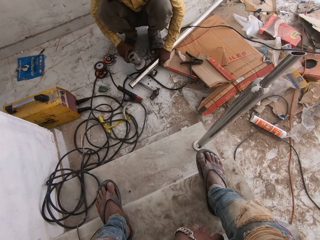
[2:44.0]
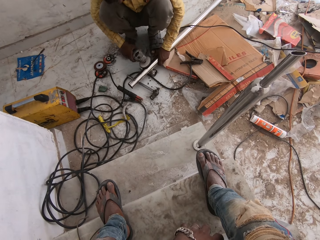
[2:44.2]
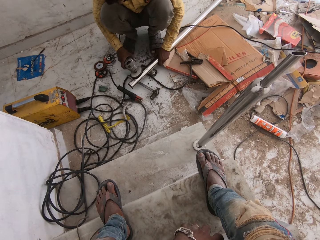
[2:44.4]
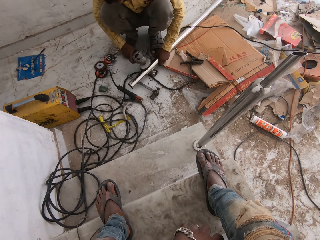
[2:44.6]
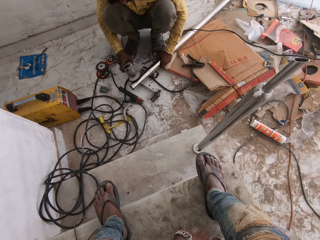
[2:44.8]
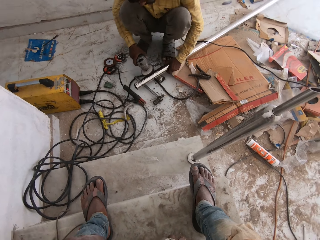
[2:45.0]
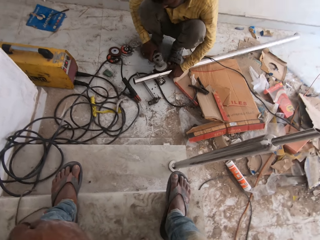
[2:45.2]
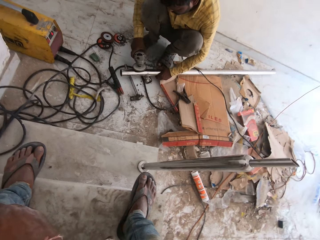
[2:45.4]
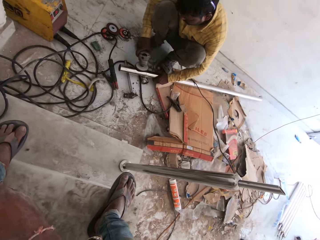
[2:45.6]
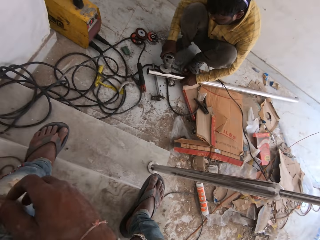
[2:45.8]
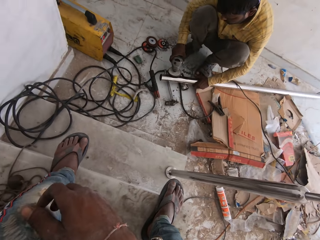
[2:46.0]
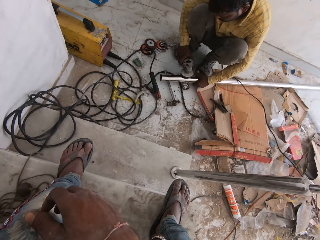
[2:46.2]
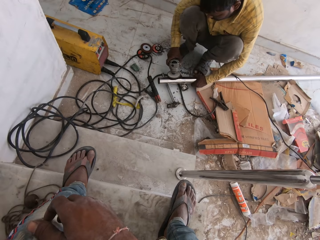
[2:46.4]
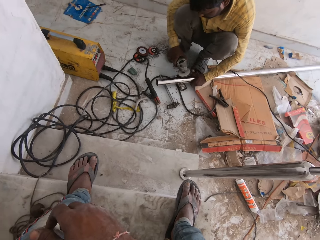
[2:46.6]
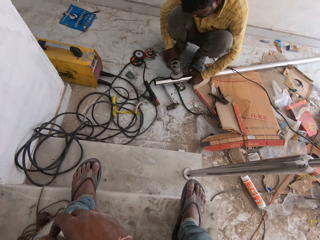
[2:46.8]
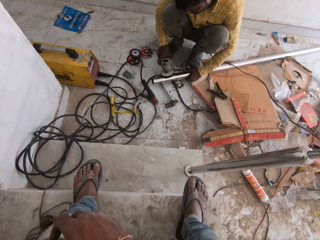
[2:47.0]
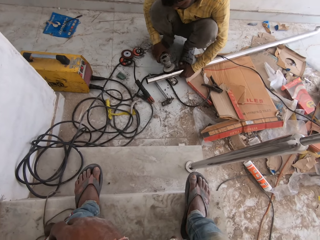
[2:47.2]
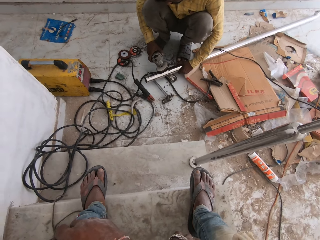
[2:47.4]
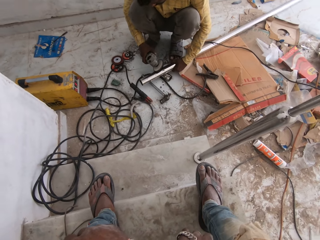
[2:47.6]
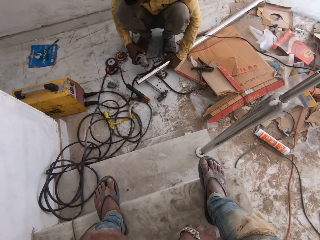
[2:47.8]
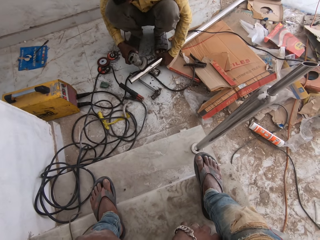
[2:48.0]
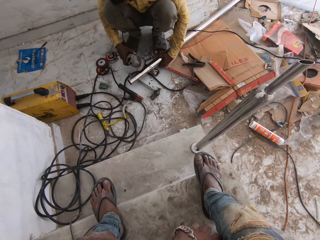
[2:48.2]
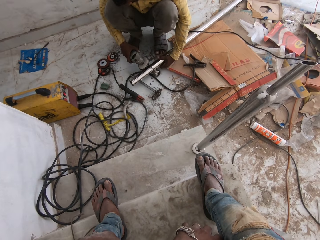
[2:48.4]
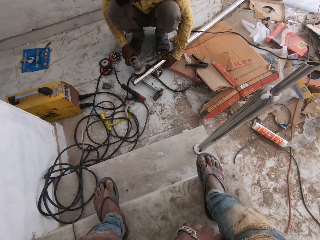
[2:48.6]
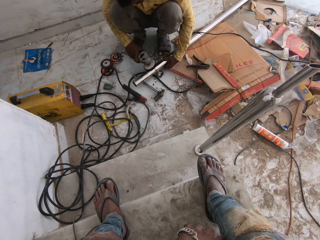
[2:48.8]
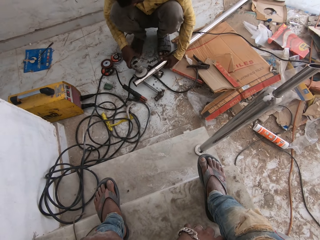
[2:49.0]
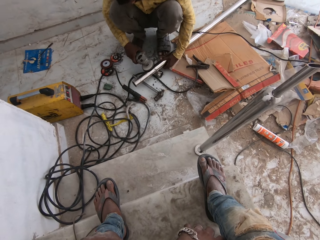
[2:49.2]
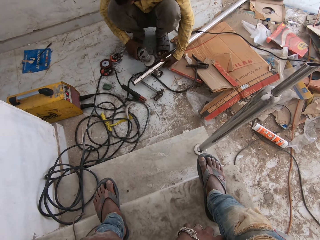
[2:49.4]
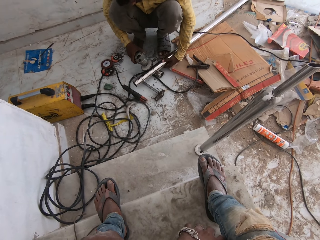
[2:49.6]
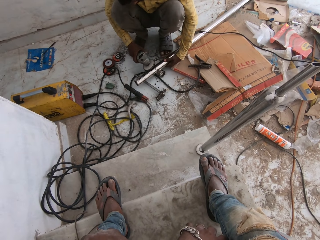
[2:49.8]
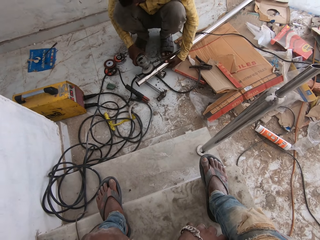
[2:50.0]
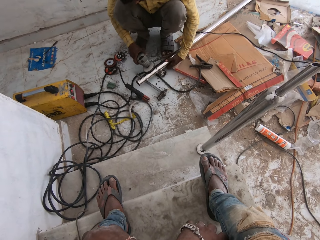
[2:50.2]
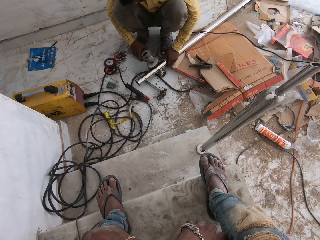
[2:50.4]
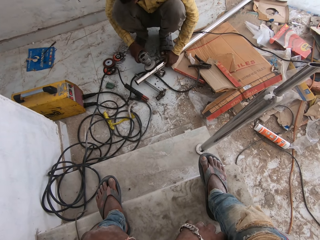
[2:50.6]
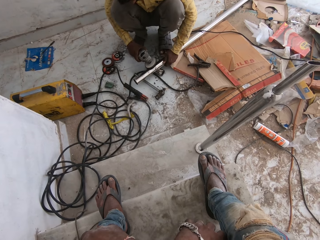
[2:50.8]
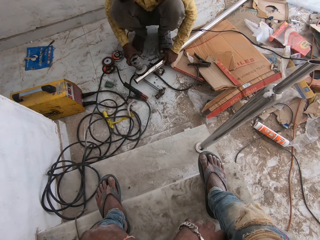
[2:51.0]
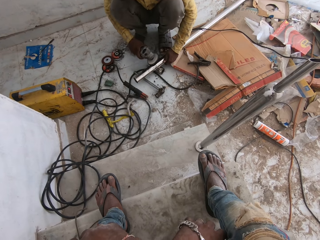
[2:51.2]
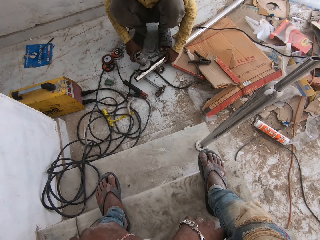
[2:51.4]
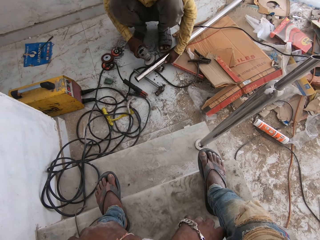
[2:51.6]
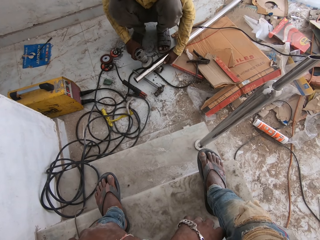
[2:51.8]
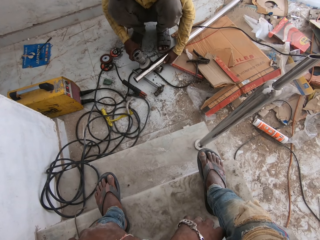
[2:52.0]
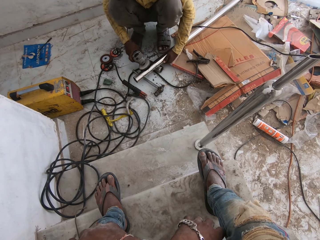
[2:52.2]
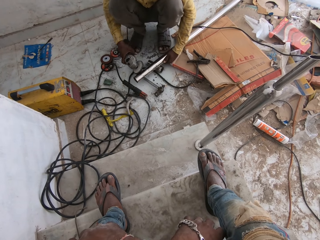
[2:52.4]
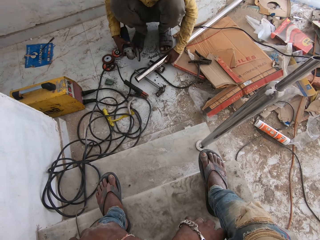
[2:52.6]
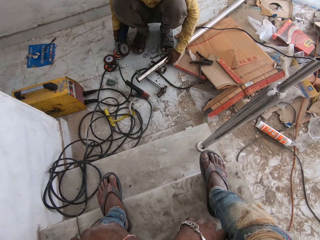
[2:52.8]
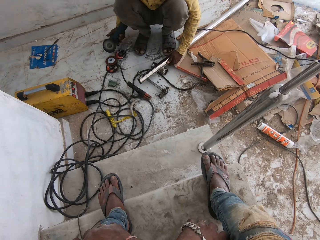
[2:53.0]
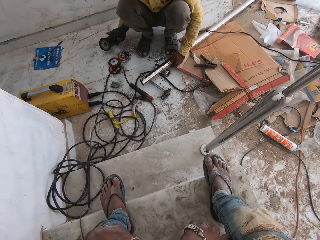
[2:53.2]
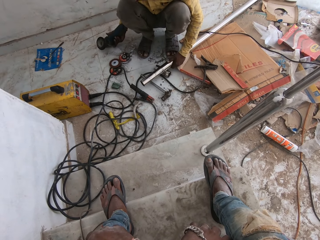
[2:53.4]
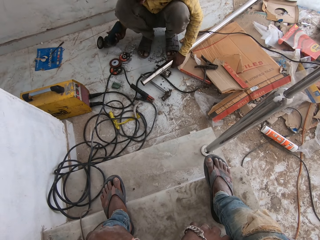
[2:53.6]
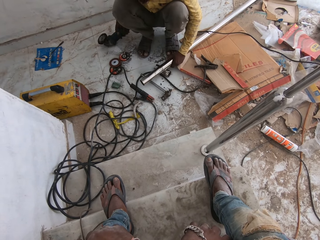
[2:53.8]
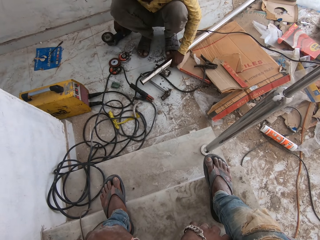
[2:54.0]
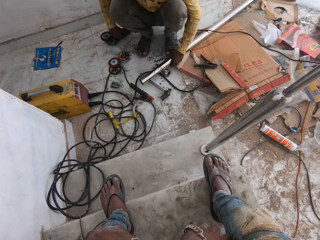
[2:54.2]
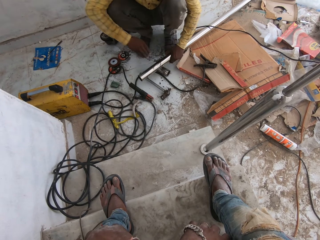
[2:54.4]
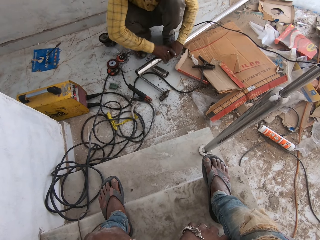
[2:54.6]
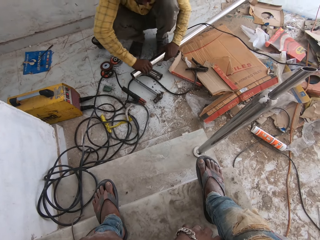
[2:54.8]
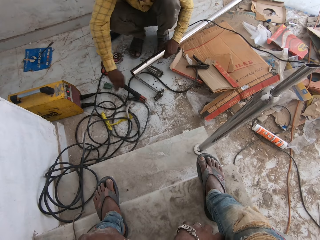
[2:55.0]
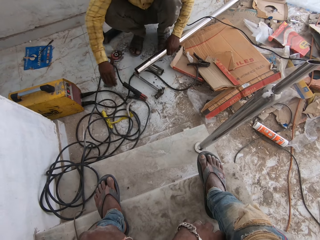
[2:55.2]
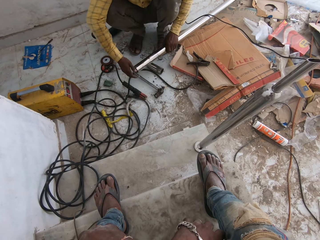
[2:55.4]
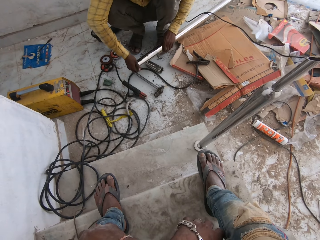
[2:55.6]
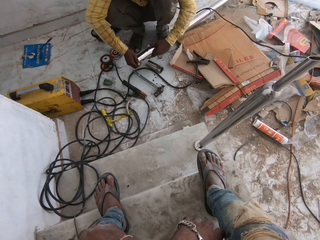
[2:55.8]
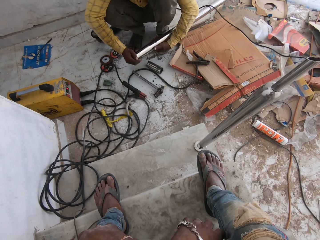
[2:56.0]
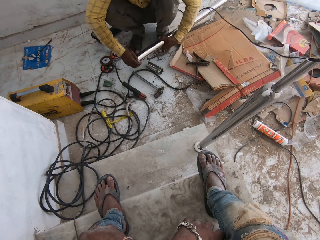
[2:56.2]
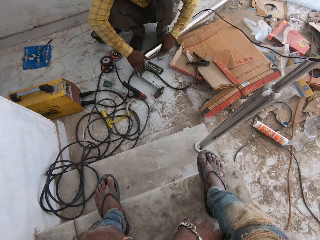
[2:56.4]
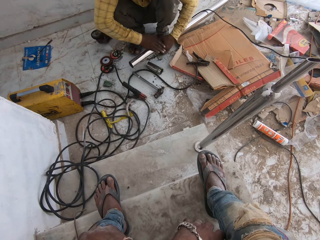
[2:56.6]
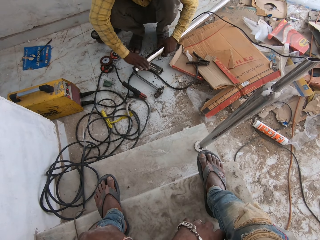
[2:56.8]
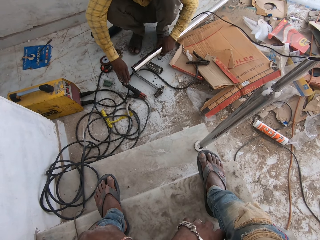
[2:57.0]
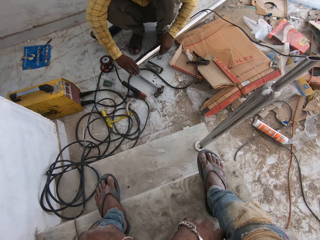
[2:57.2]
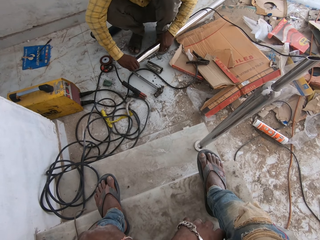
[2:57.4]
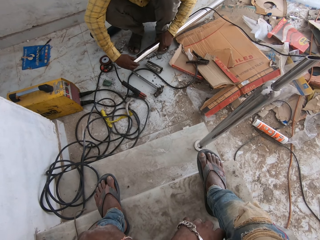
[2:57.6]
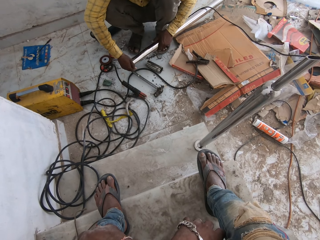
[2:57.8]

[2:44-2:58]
The man drops the angle grinder on the floor with his right hand. He lifts the aluminum rod with his left hand and wipes the aluminum rod in his left hand with his right hand. He holds the metal. He wipes the aluminum rod with both hands.

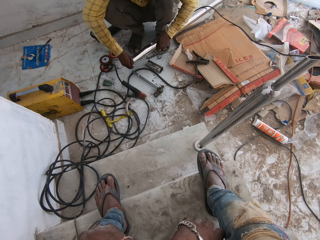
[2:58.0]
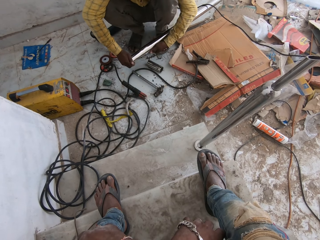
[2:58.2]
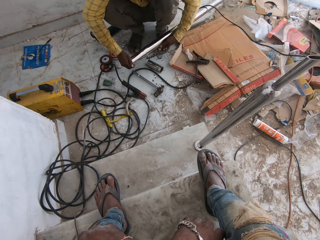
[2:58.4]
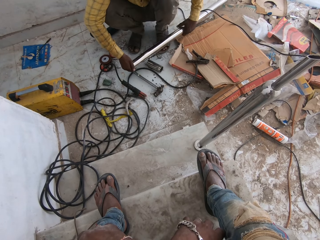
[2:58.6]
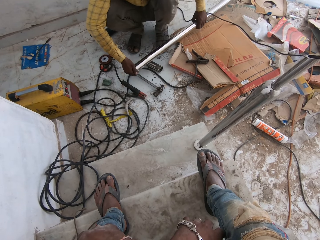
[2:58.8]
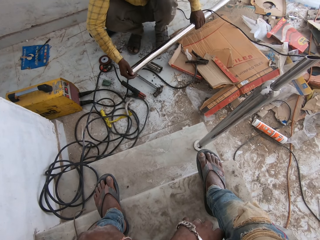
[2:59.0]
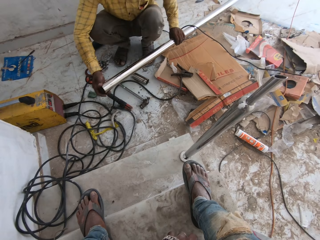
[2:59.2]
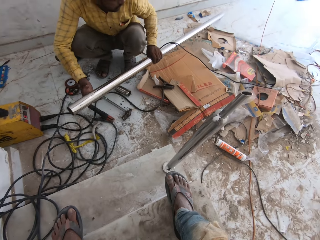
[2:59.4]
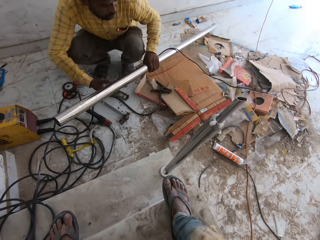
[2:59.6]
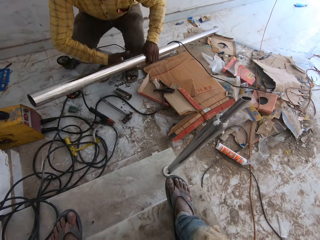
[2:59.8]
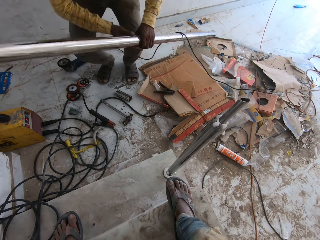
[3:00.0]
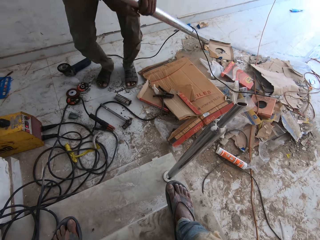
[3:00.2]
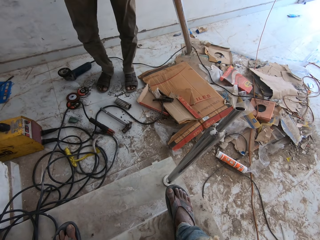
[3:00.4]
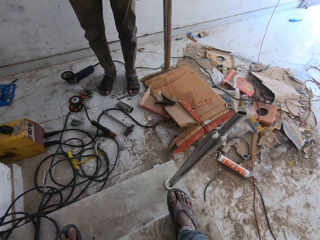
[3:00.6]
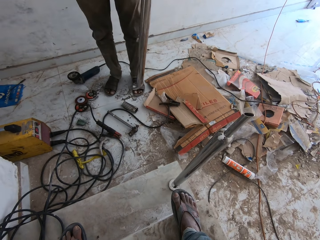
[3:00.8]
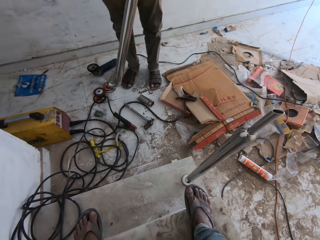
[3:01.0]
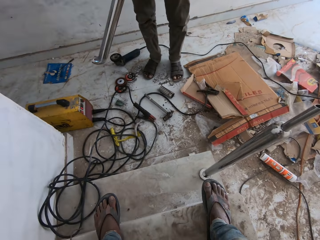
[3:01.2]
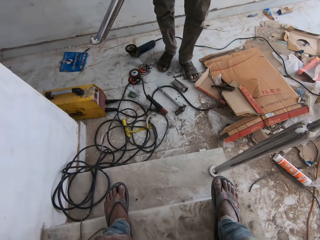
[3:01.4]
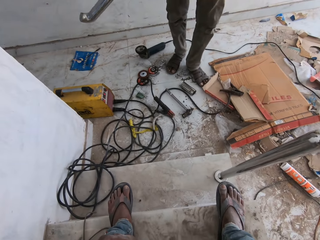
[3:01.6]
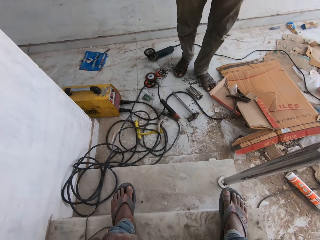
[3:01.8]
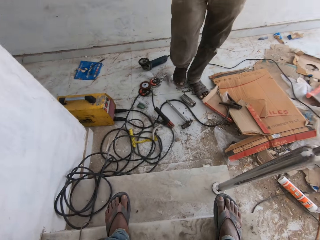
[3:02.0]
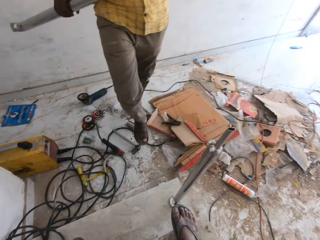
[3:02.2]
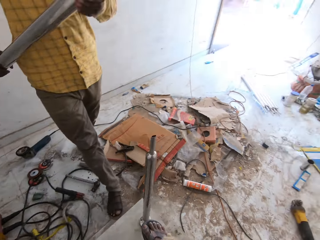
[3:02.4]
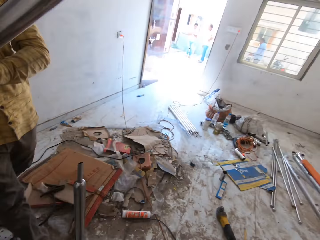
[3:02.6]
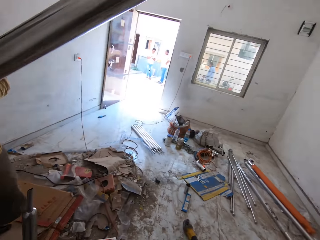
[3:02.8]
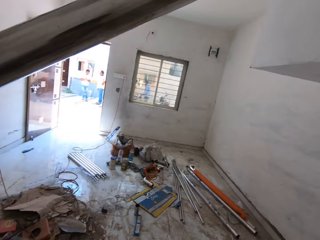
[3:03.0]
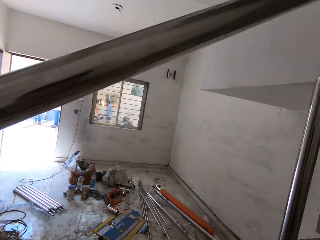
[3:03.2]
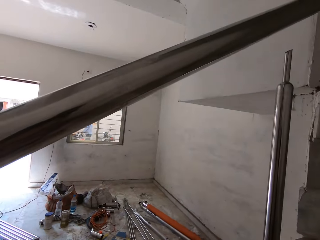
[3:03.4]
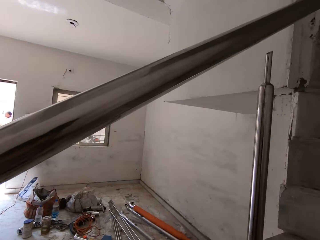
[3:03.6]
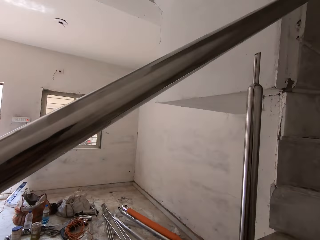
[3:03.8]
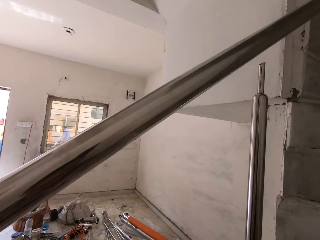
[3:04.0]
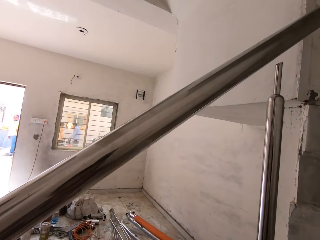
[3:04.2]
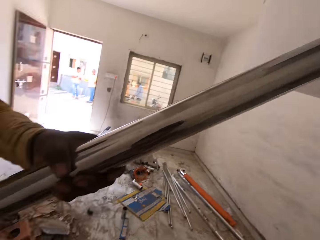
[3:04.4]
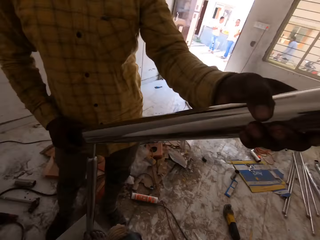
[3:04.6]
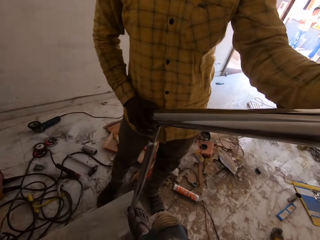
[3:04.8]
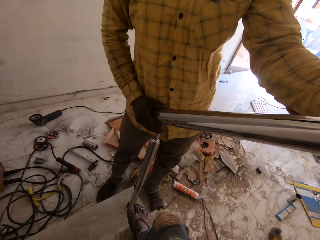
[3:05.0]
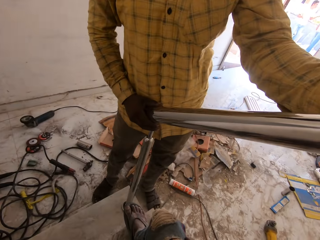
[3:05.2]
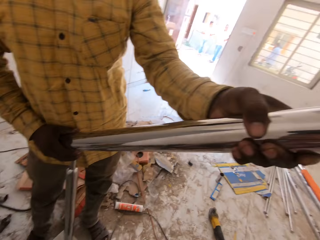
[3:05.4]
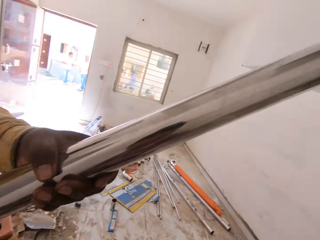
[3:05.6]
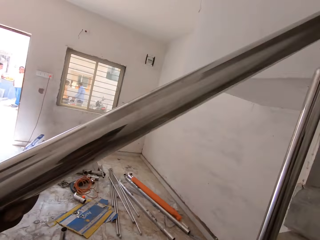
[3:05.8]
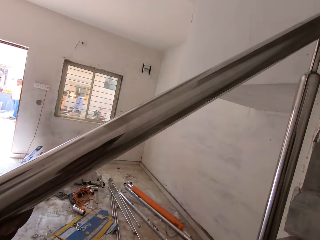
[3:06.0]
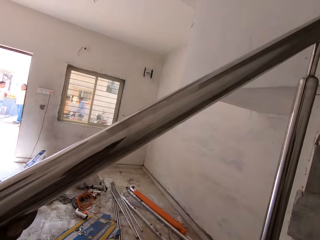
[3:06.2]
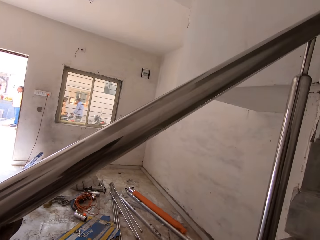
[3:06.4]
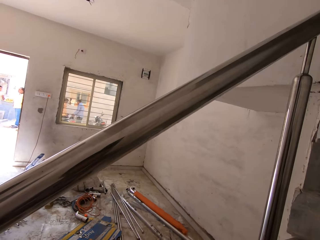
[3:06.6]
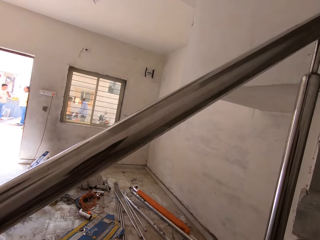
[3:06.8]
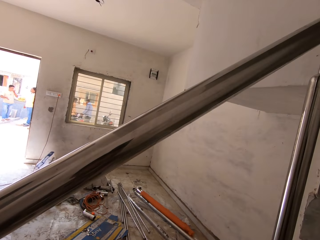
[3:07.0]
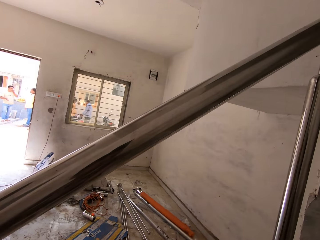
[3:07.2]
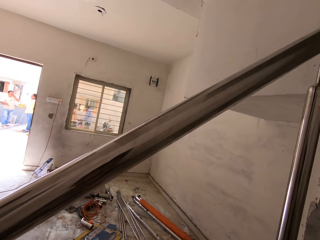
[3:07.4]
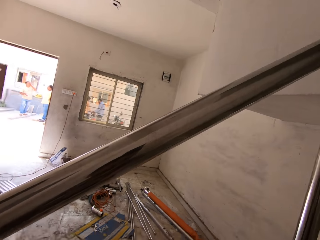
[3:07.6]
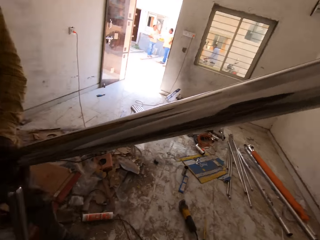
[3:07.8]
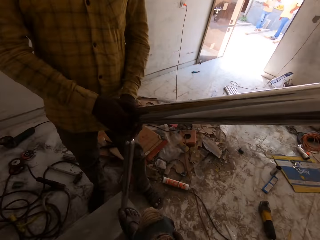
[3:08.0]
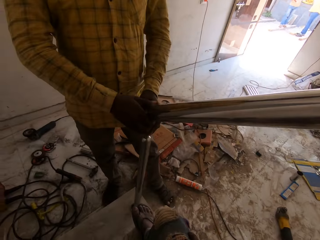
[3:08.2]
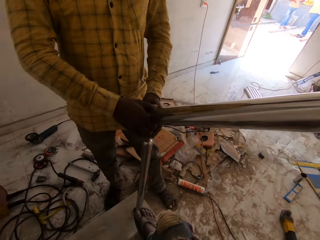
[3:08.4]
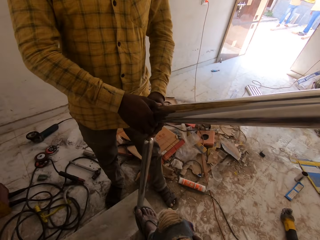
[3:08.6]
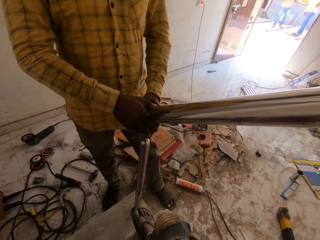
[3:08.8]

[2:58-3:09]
The man lifts the aluminum rod with both hands. He stands with the metal and walks with the metal. He places the aluminum rod in both hands on an aluminum rod stand on the stairs. He fixes the handrail to the cluster and holds the handrail.
